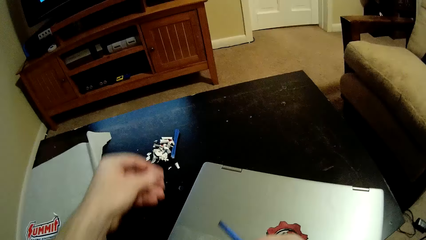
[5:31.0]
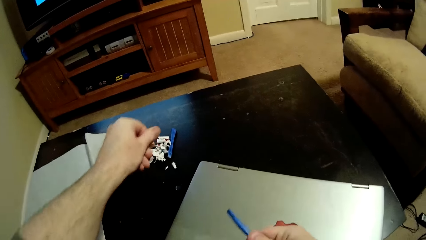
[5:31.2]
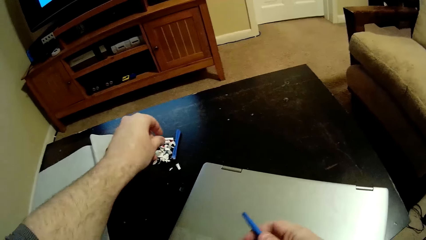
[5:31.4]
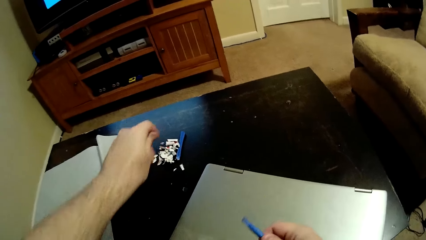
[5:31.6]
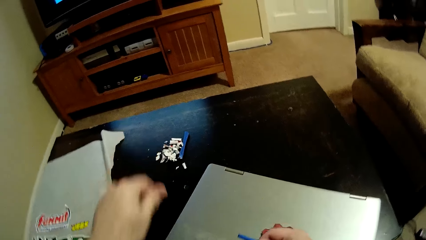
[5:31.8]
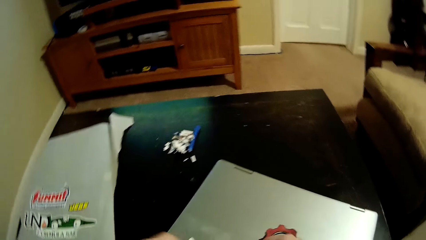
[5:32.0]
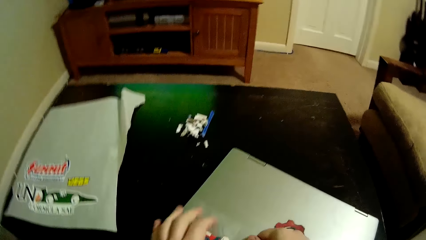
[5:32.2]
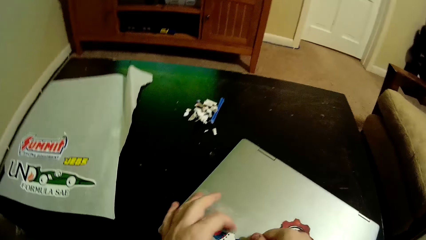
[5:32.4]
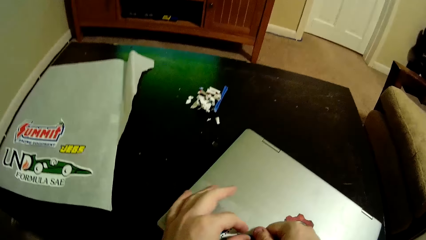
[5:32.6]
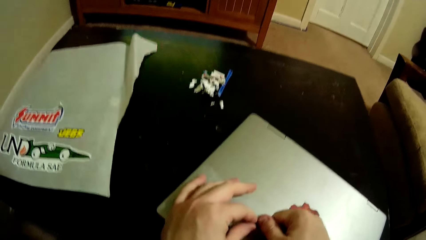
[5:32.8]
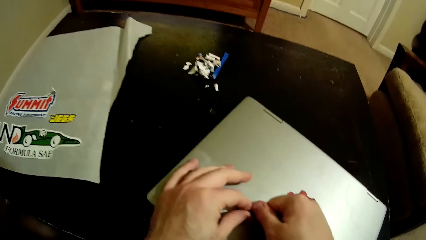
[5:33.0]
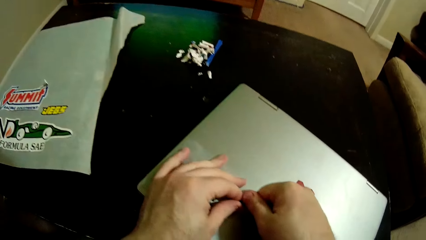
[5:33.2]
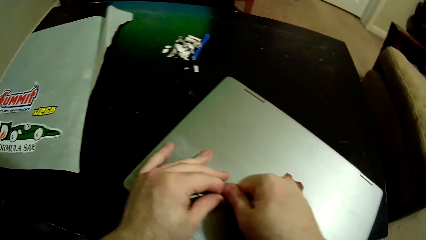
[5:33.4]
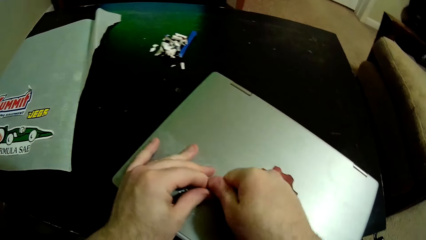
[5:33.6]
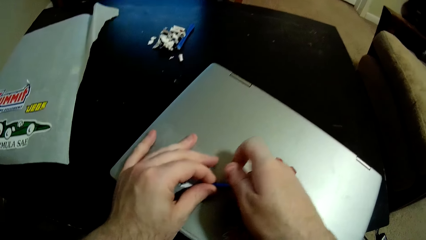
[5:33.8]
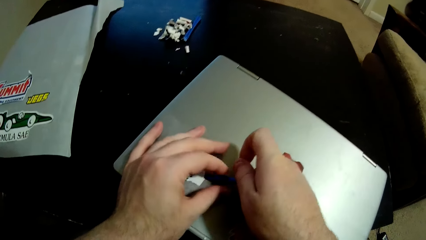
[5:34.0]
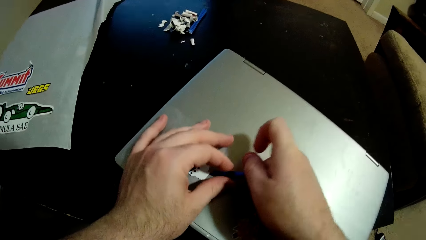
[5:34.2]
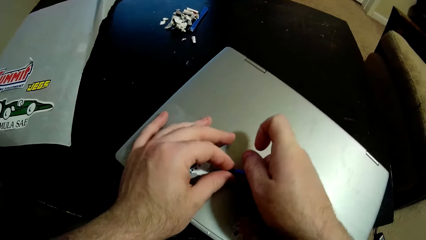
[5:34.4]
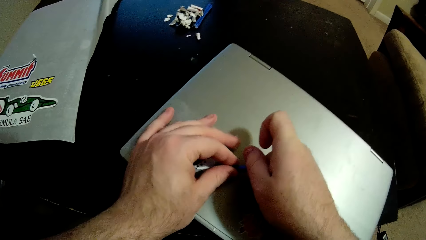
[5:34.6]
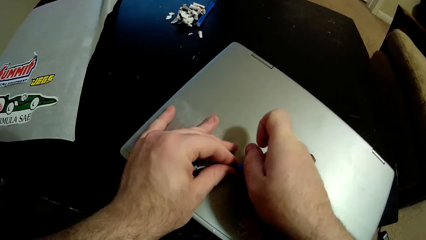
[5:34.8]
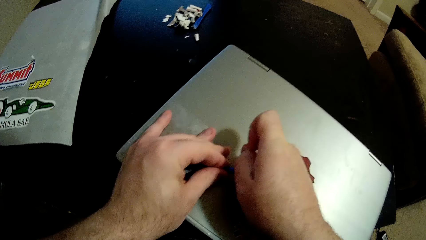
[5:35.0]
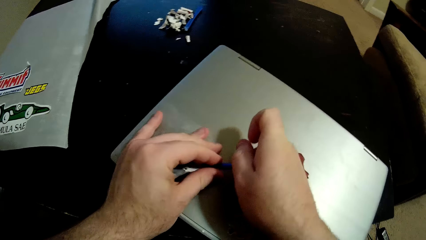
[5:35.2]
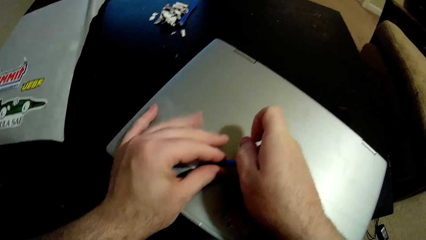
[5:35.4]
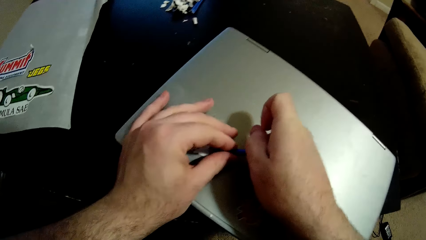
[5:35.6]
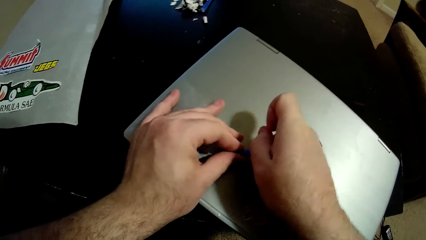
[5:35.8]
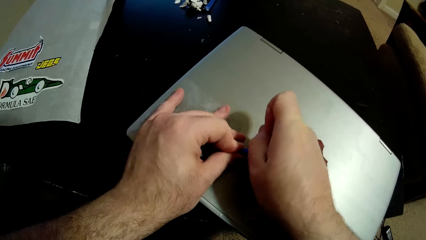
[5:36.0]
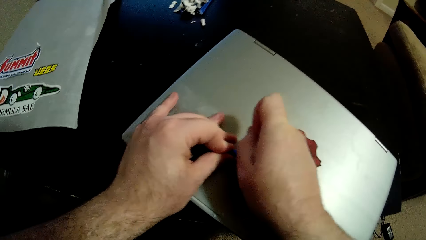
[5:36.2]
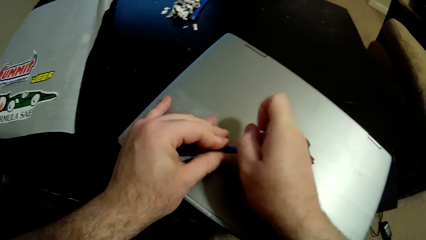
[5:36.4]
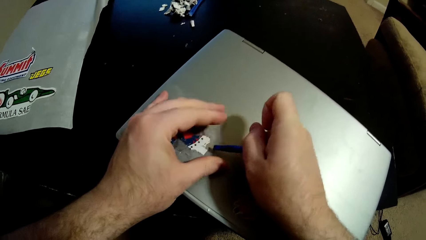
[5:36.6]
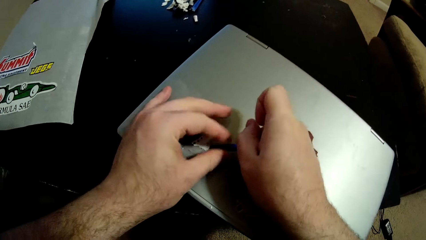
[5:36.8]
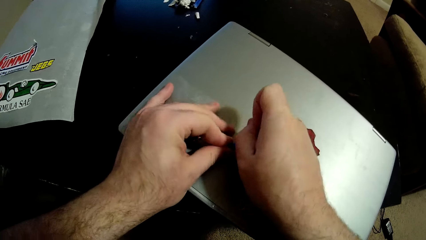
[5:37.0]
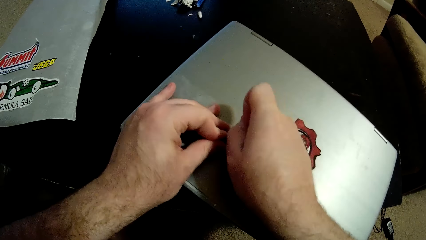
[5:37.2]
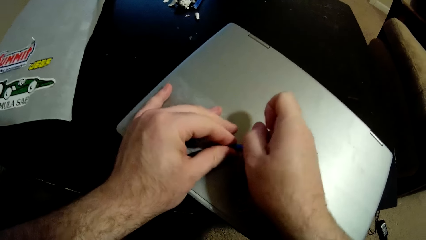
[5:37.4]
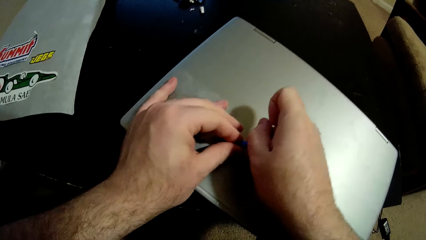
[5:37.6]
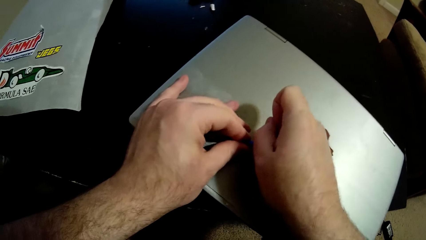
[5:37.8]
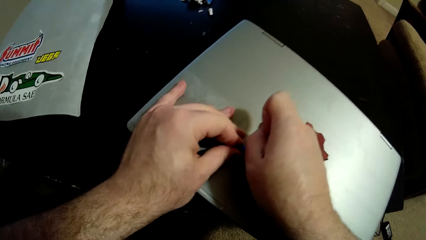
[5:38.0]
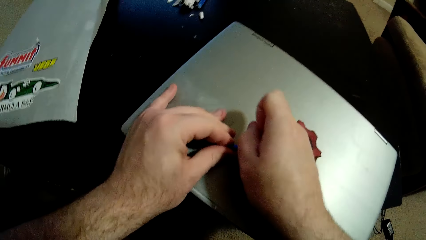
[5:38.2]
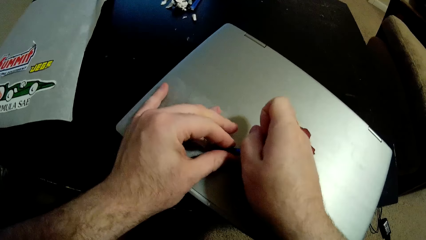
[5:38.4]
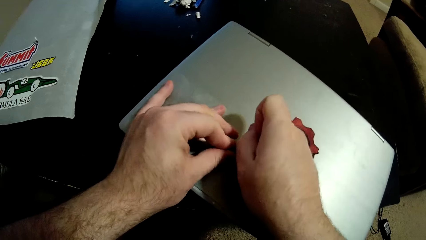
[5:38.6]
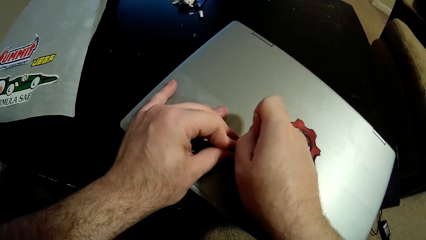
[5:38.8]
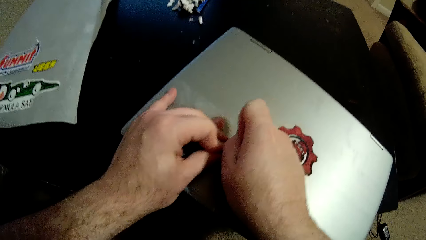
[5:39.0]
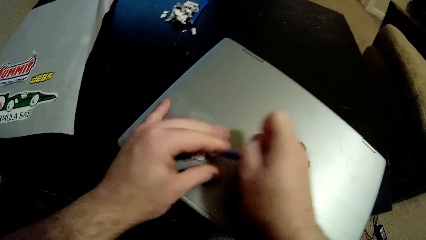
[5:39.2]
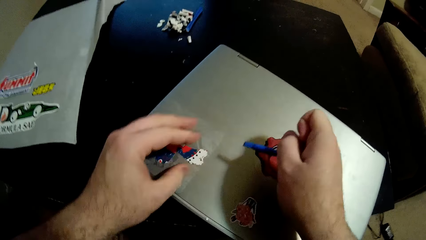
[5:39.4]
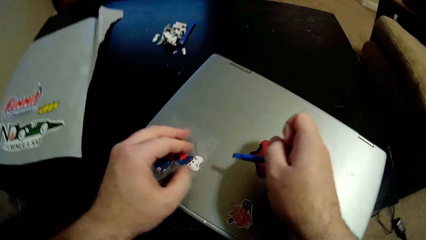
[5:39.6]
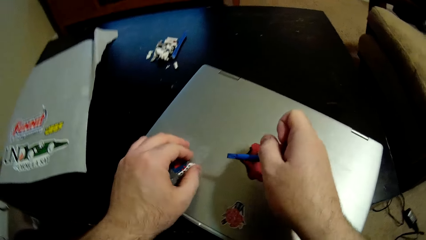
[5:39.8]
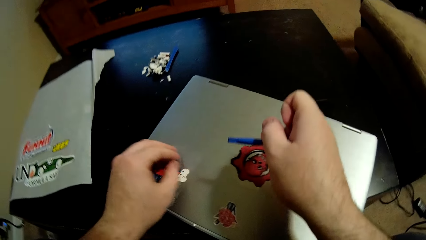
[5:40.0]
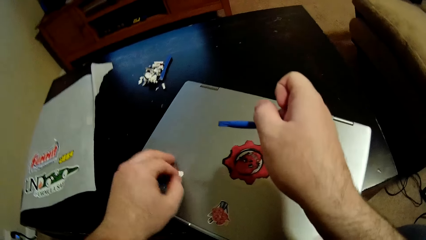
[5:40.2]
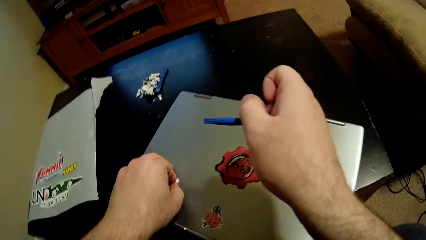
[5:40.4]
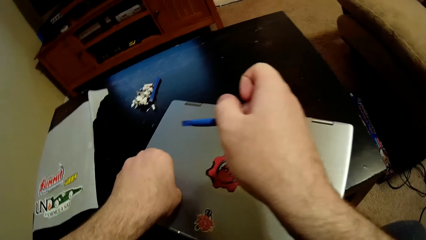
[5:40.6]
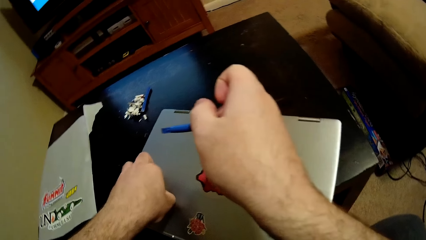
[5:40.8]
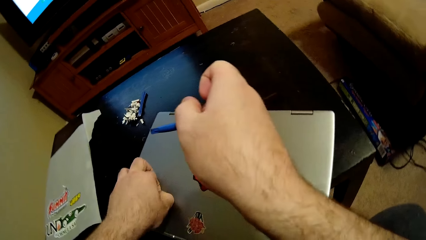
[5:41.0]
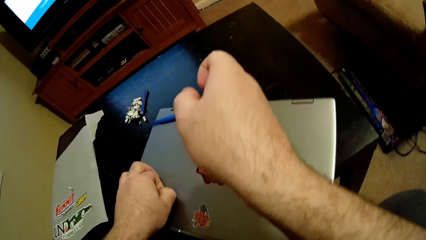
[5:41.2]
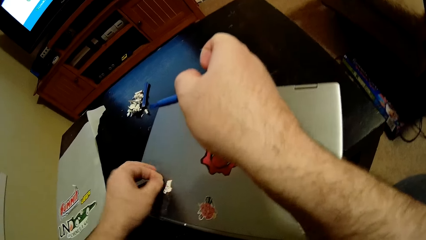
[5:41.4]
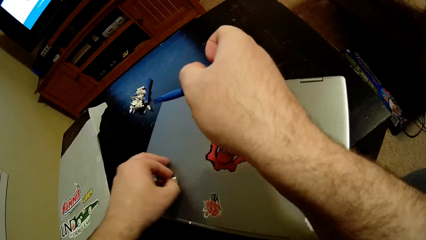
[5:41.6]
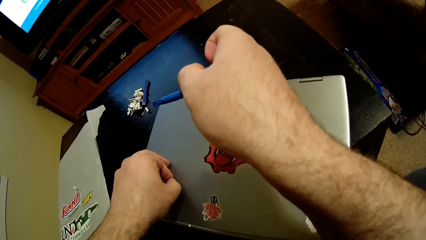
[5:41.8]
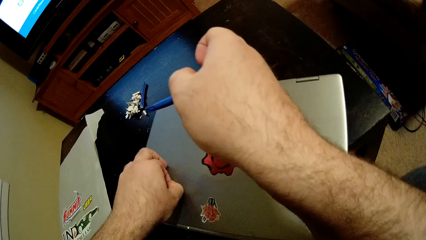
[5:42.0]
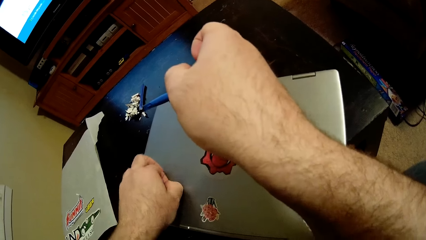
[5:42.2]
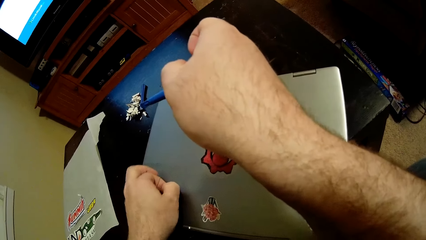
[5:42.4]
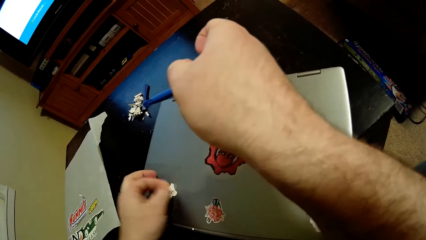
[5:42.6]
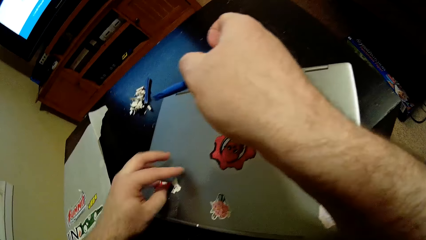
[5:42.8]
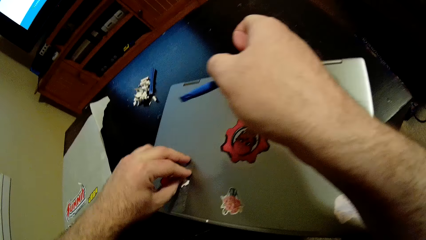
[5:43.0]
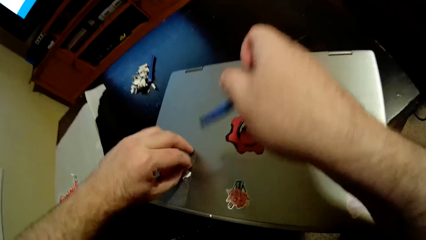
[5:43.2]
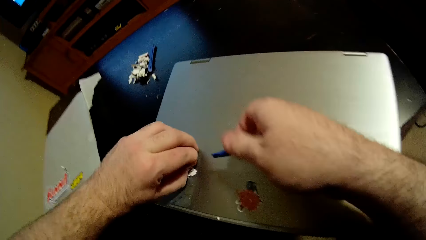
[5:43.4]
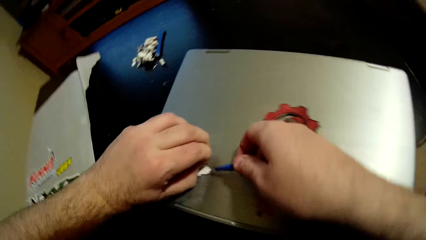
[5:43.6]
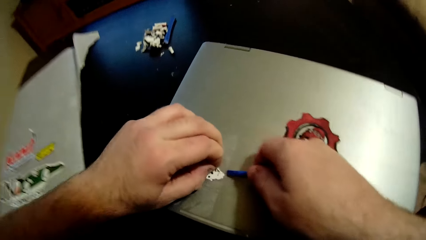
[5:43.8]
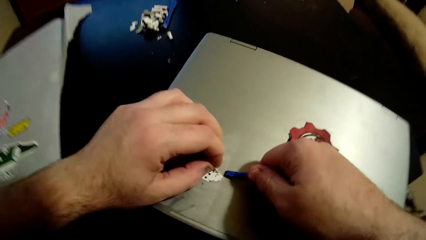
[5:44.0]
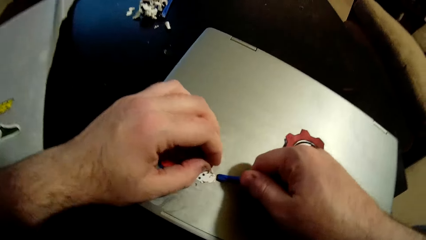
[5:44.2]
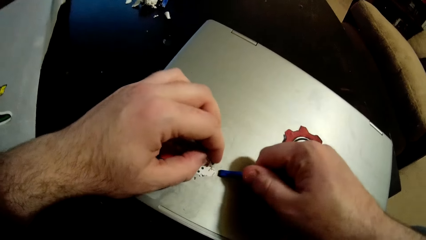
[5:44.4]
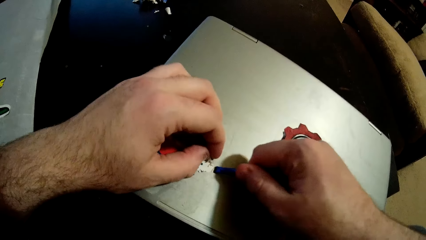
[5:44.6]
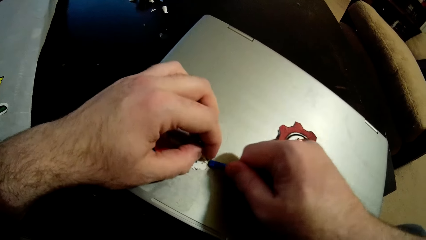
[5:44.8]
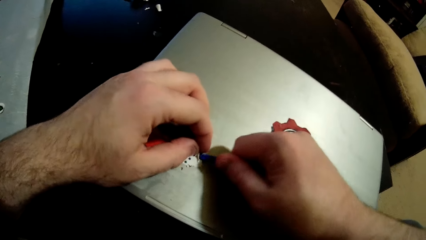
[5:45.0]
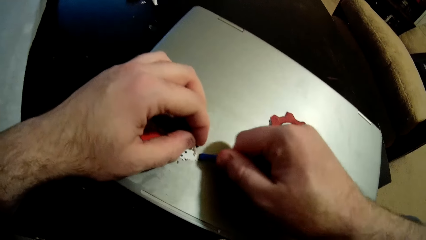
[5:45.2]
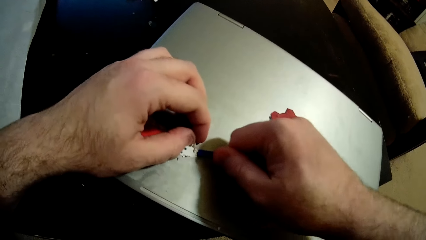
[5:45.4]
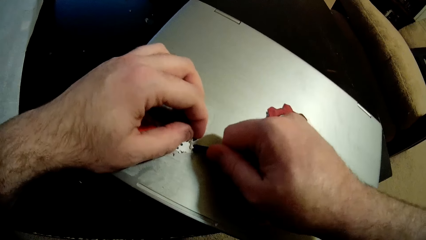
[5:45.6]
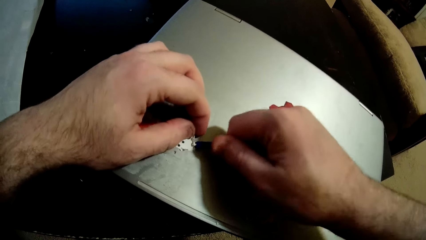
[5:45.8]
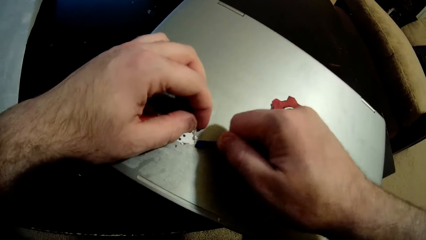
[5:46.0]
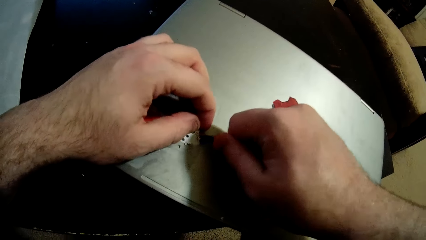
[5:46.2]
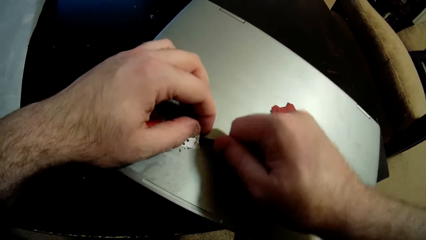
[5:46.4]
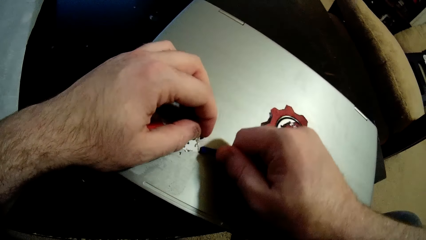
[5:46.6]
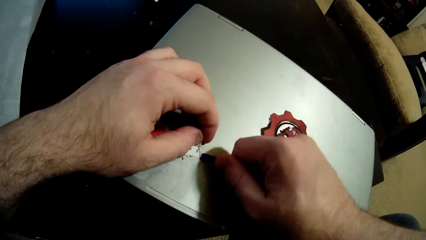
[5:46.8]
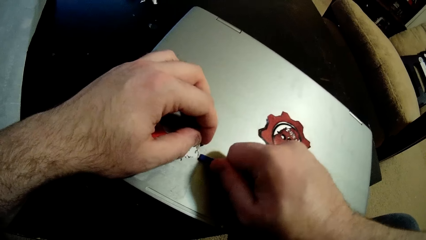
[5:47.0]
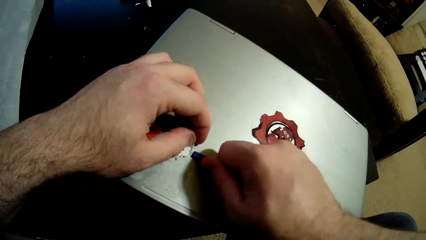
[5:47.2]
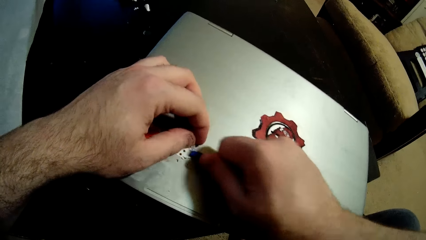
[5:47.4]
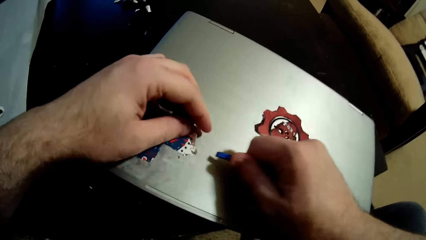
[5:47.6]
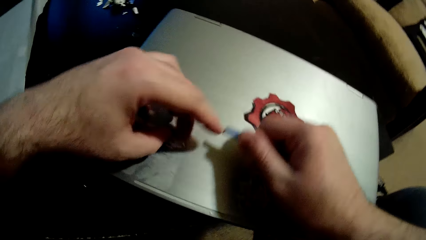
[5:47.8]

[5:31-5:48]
The camera wearer throws a piece of sticker on the table. He scrapes the sticker on the laptop with a sticker scraper. He removes the sticker on the laptop. He removes the sticker from the laptop with his left hand. He scrapes the sticker on the laptop with the sticker scraper.
